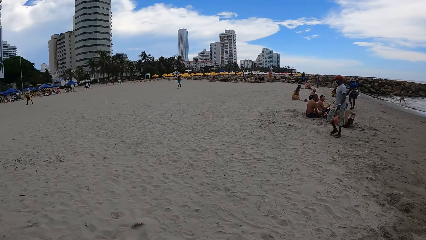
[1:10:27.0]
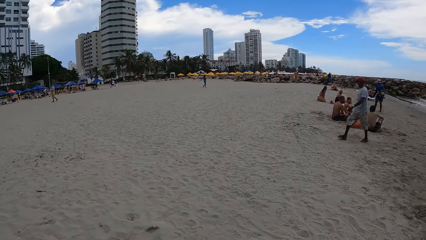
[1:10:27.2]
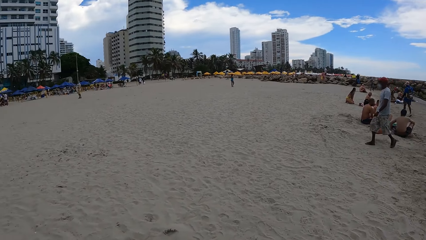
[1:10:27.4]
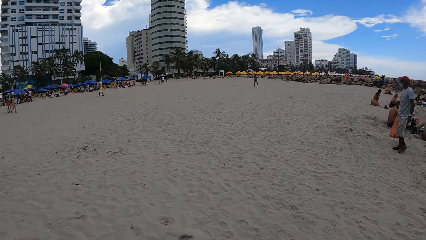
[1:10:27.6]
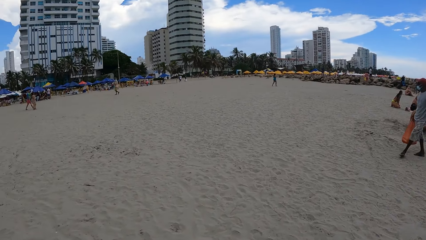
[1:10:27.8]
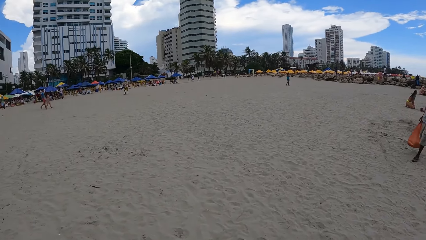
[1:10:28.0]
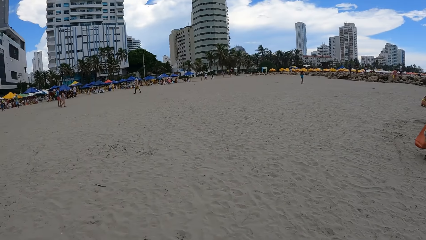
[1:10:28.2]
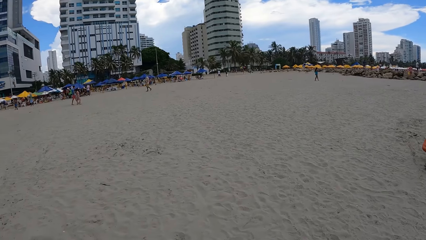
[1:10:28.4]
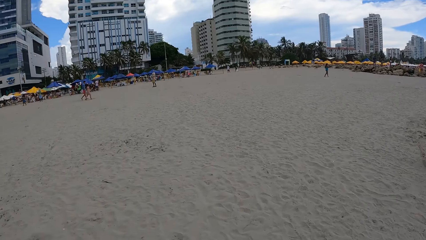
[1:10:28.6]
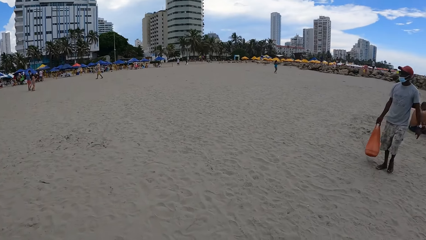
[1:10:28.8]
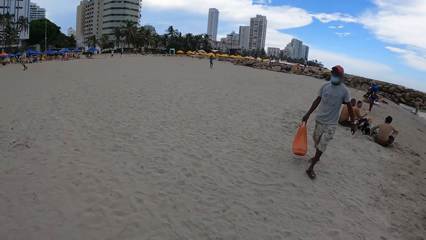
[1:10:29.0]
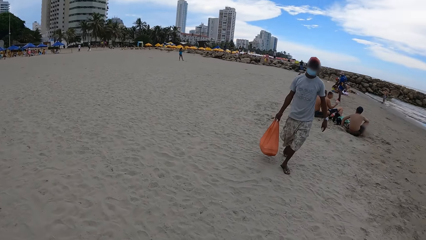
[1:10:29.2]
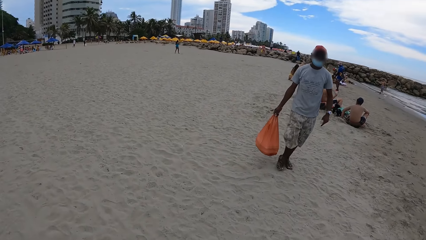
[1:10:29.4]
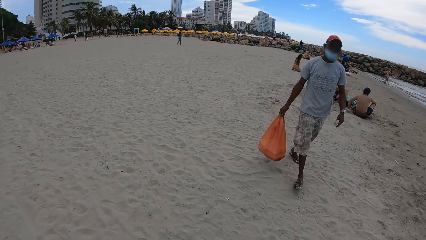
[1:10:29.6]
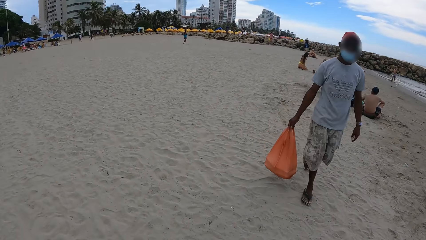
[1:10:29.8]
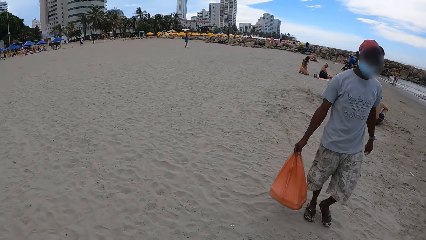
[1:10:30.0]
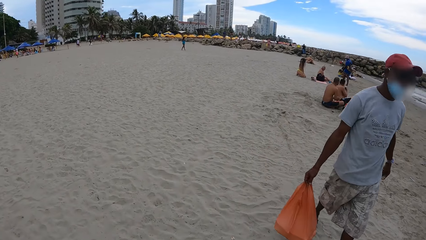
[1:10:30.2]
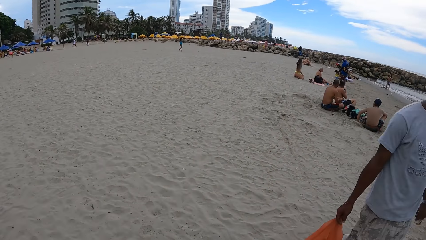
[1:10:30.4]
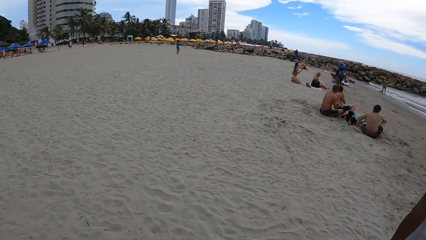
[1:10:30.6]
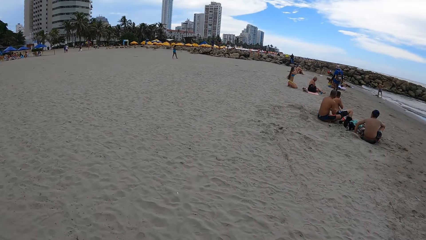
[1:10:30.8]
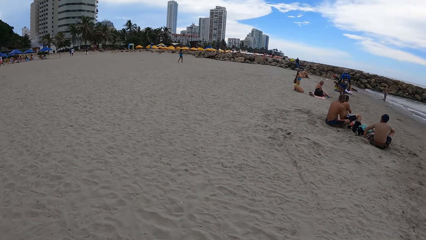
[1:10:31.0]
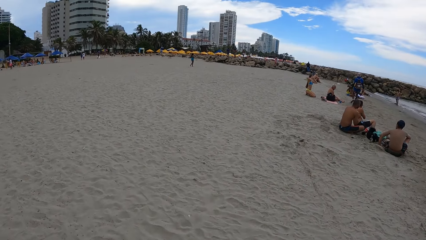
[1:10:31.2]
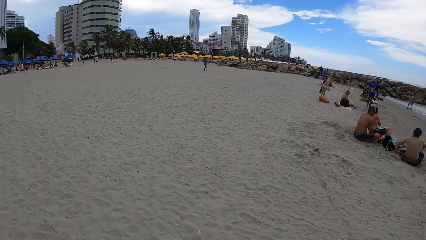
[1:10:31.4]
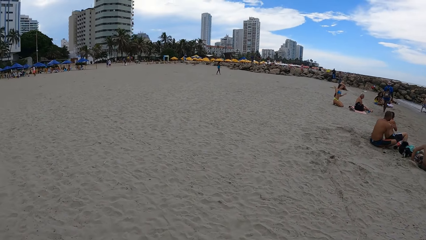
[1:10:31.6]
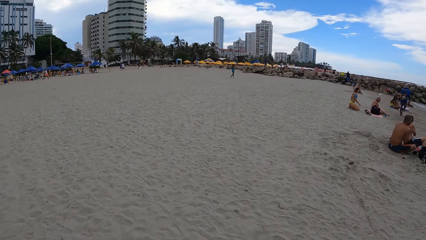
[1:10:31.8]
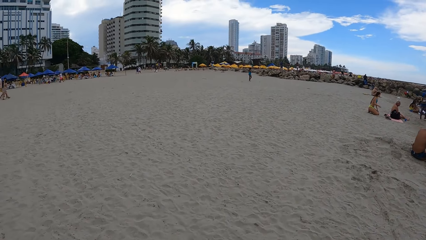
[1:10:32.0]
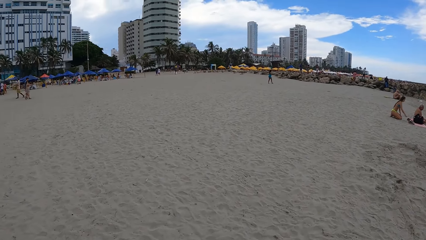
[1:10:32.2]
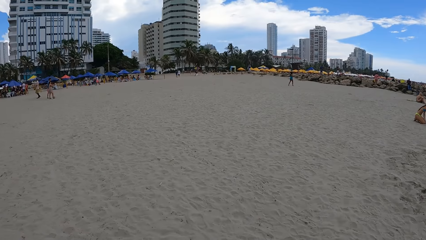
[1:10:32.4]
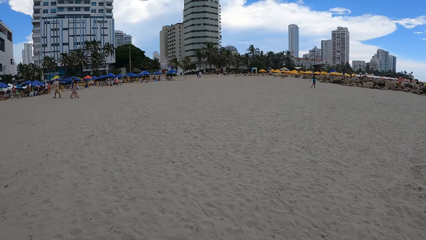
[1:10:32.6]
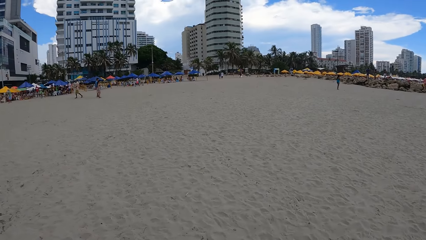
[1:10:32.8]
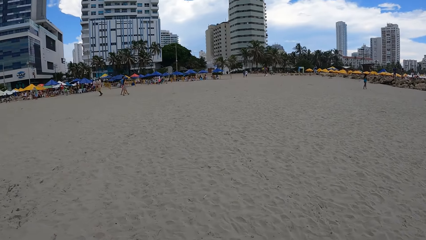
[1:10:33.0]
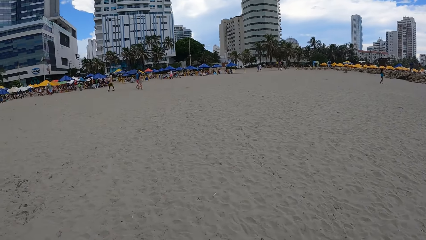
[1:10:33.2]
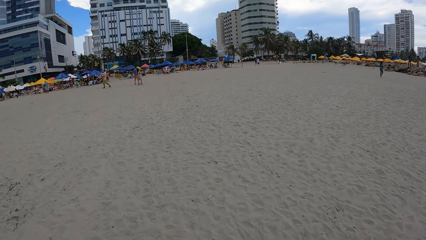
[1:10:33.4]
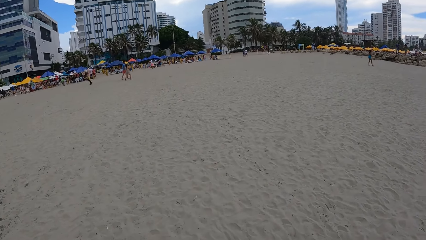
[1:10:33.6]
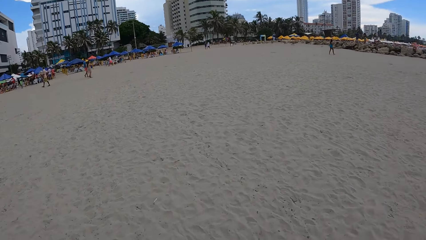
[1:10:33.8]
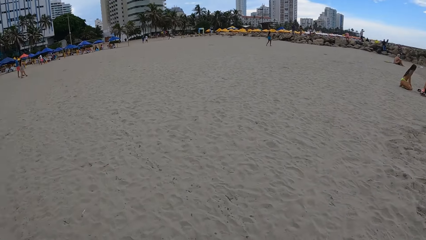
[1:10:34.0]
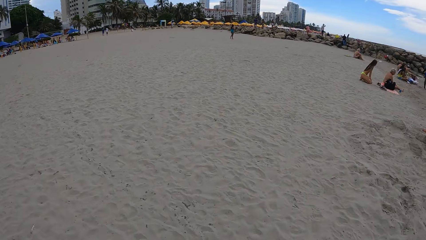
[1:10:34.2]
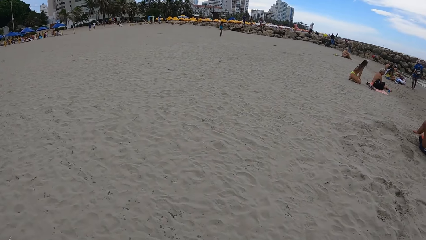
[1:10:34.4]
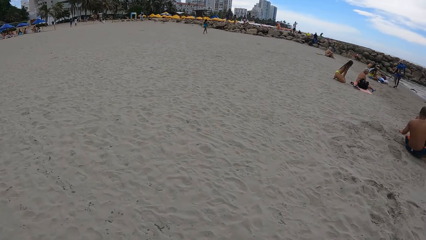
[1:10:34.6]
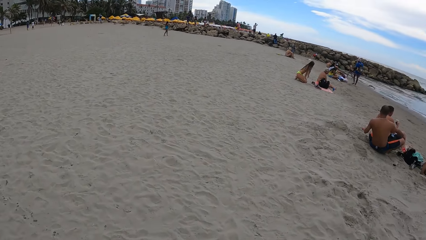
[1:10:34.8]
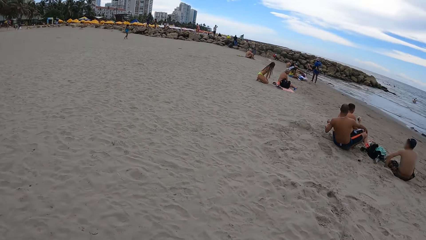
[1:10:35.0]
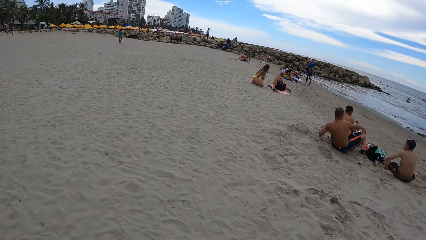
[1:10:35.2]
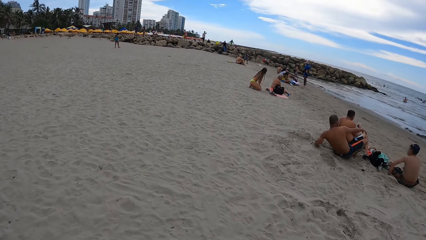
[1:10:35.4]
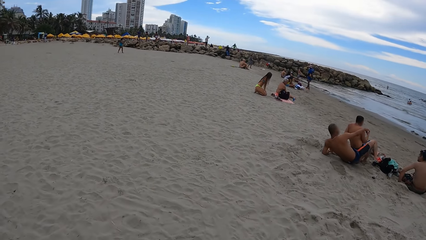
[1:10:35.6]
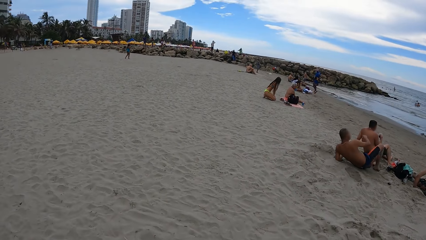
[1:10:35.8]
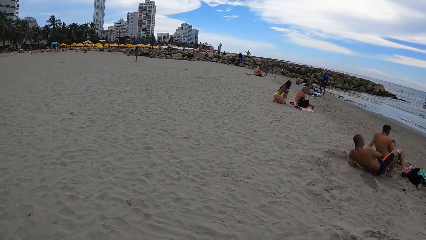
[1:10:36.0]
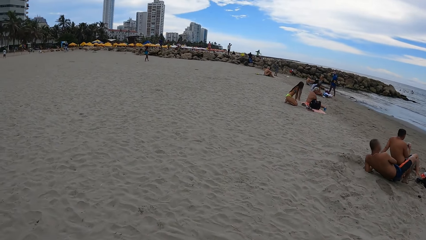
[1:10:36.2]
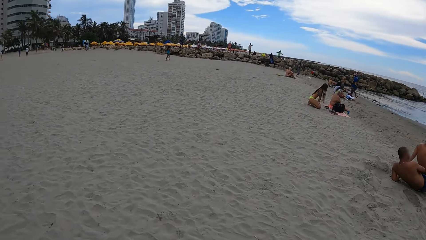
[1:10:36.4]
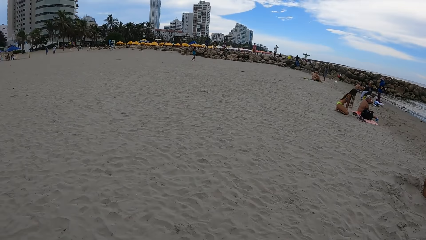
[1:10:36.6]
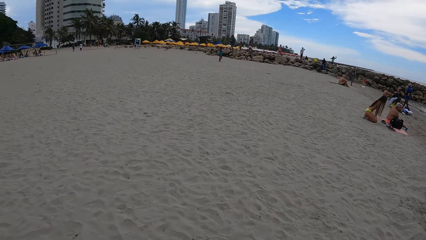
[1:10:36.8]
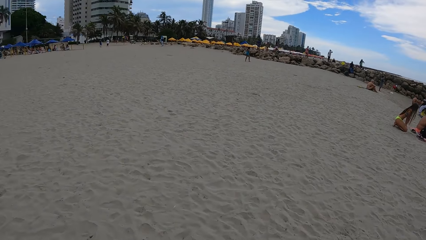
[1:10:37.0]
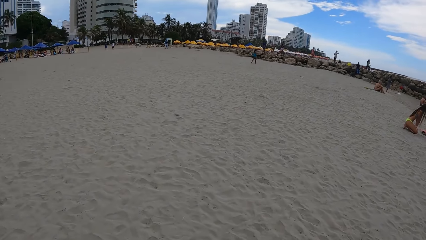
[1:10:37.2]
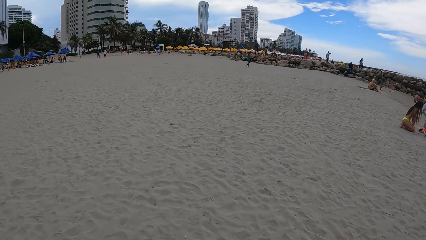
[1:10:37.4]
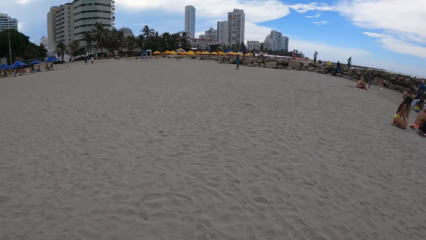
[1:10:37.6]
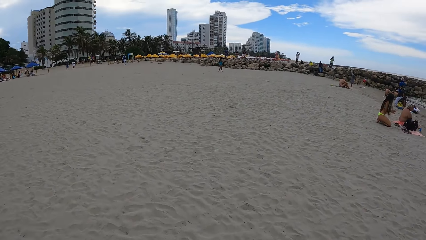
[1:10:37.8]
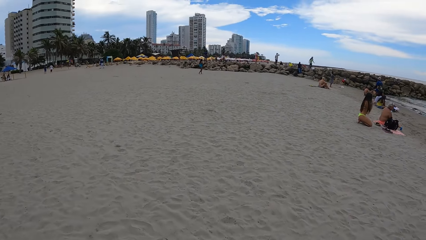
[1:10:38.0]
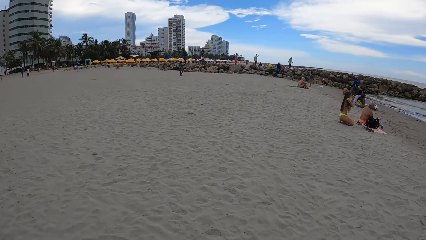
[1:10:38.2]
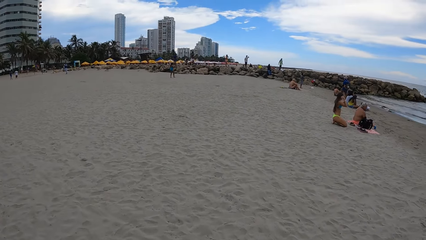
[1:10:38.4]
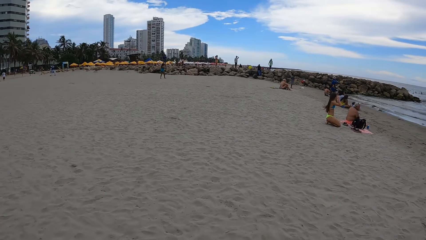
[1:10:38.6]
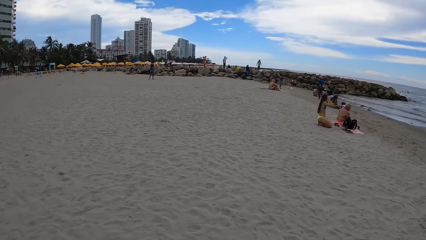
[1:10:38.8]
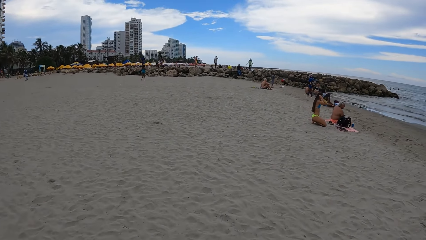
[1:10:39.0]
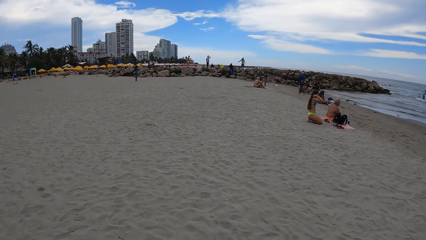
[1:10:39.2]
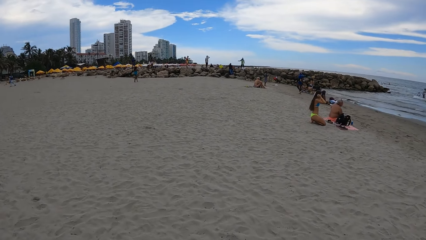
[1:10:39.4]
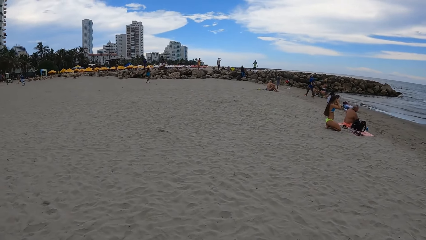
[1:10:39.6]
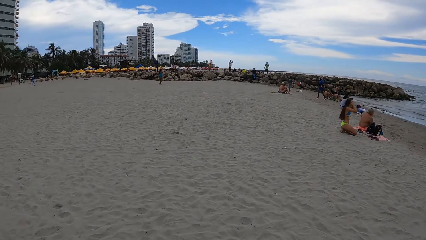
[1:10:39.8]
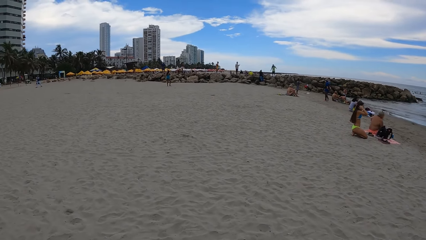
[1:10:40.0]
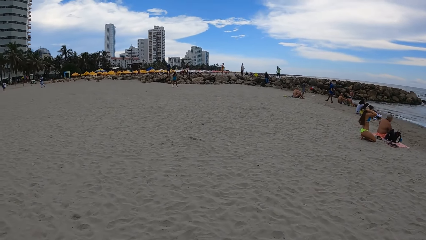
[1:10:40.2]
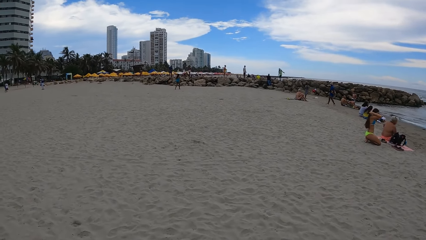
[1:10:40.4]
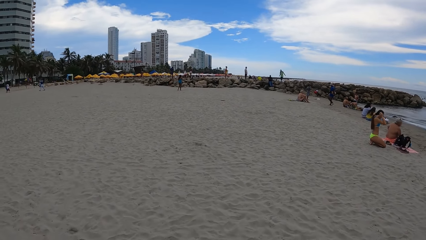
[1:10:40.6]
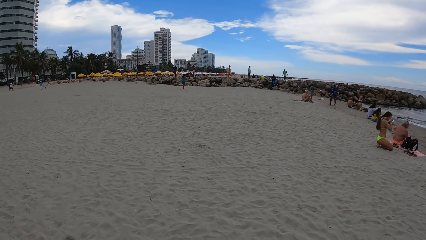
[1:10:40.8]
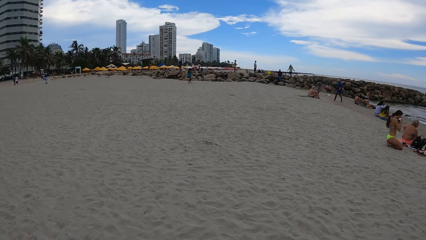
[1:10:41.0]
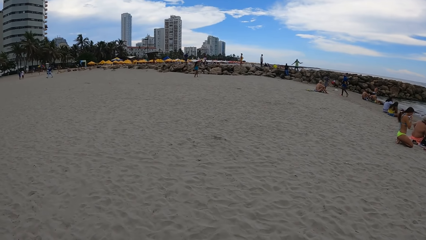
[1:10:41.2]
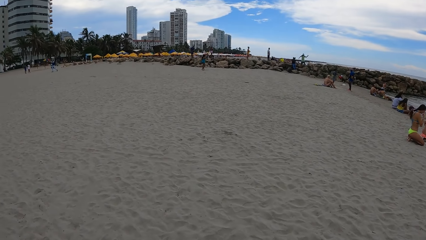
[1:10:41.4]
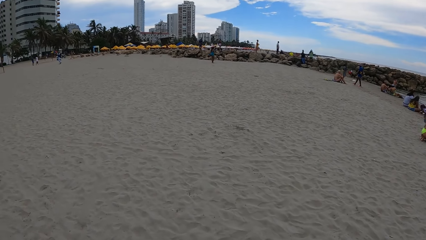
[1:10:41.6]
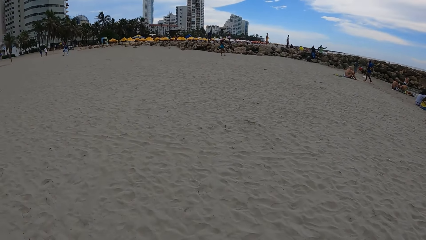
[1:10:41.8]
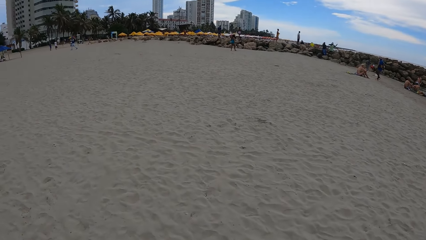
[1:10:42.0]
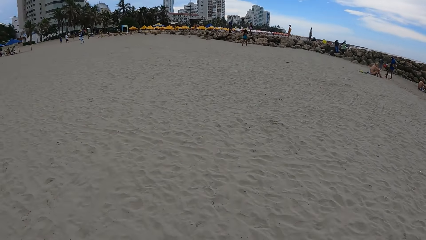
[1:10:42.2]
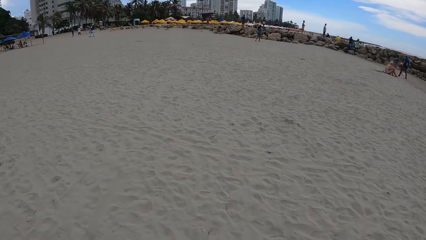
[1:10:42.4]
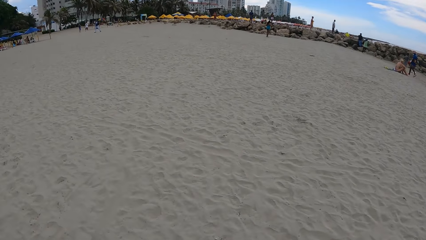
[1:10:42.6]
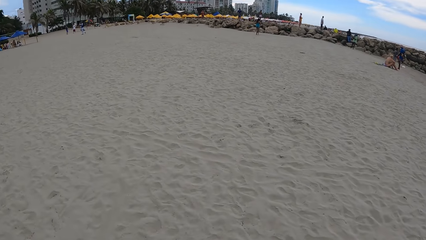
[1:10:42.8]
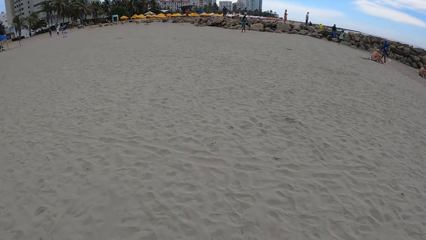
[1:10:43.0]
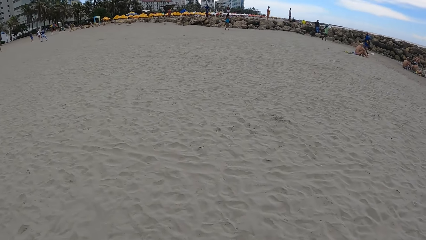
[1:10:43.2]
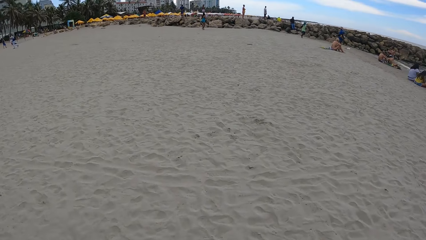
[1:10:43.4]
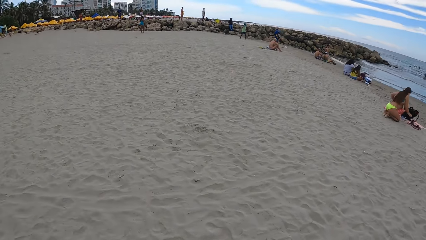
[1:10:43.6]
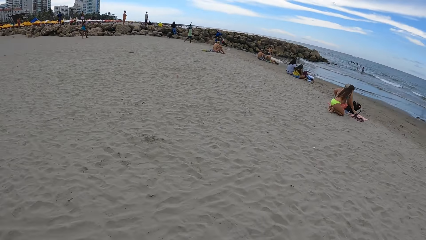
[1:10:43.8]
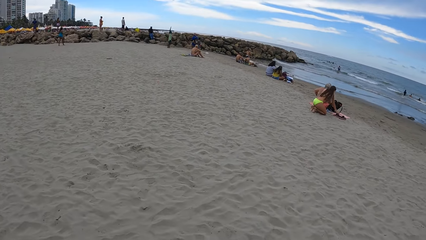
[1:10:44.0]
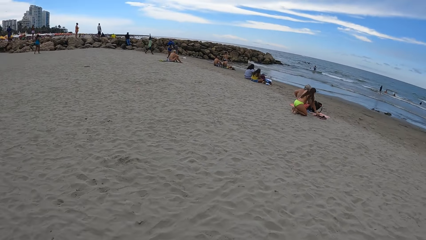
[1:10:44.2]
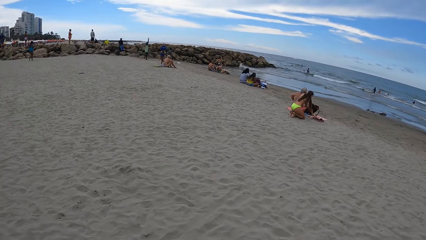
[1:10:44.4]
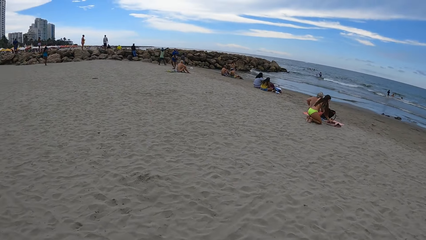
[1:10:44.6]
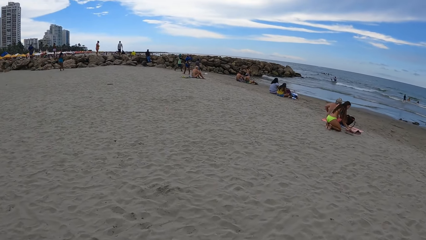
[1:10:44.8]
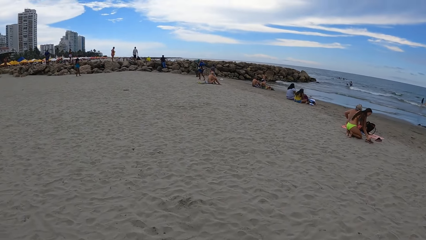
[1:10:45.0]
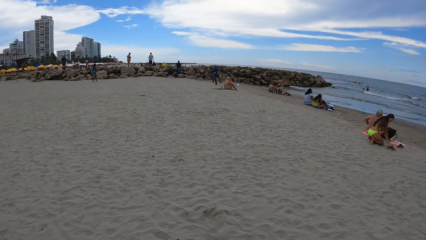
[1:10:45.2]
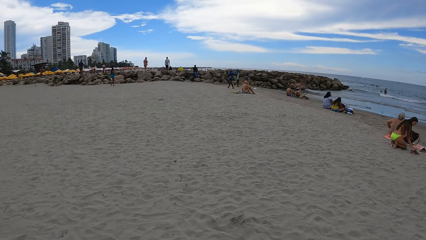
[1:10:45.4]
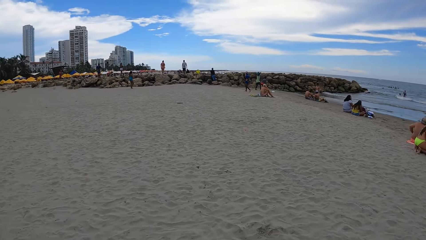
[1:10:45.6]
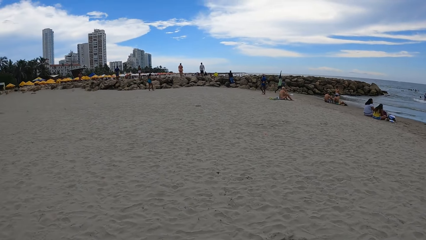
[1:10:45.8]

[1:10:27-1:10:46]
The camera wearer looks around. They walk around the beach. They look around.
